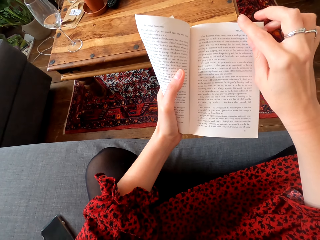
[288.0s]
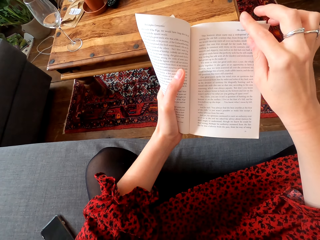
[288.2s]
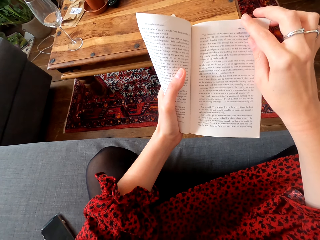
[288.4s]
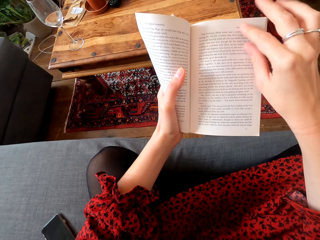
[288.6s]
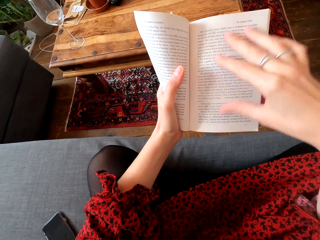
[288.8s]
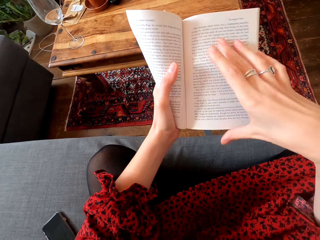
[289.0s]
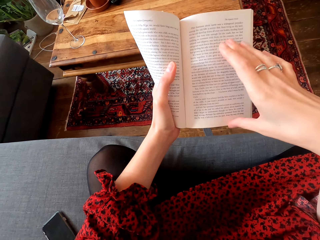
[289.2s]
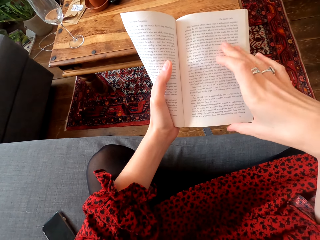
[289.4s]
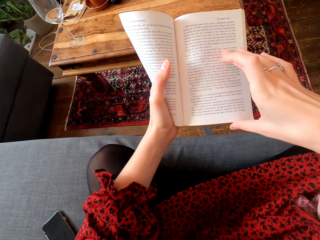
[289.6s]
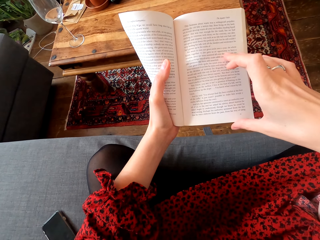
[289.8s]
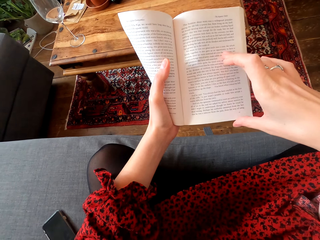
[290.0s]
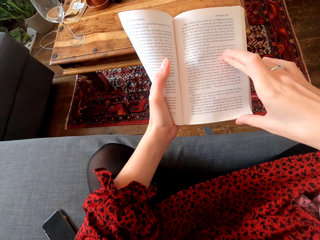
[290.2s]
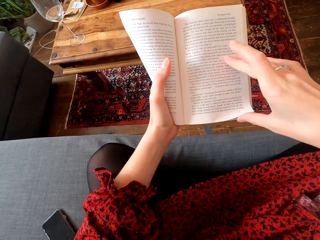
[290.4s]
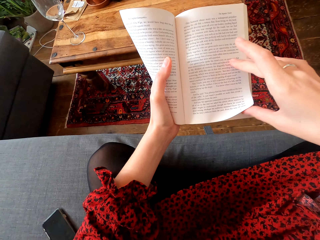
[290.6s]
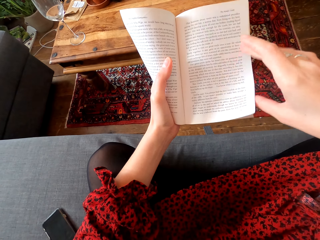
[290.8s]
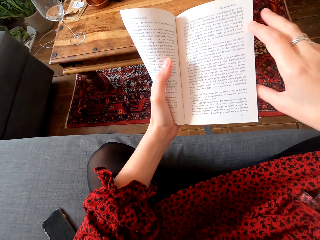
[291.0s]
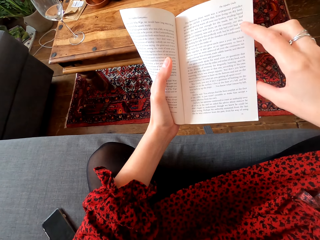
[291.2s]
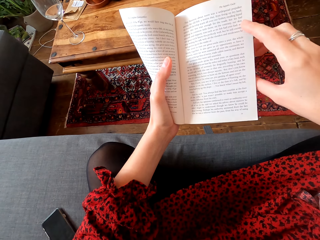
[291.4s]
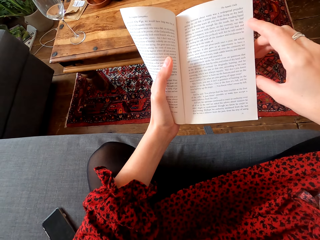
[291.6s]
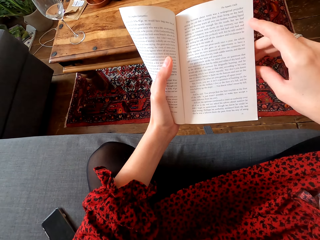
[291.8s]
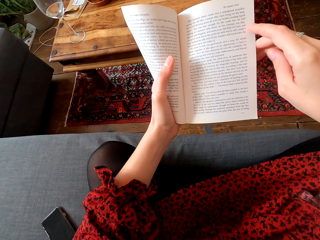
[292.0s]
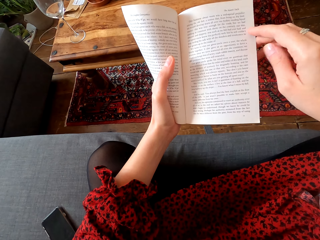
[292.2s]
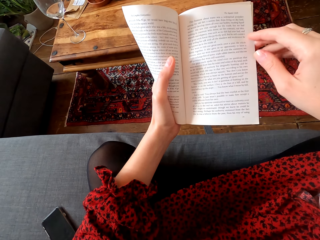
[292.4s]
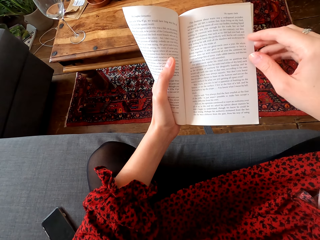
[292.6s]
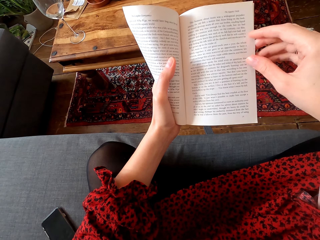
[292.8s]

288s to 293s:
The camera wearer touches the page with the right hand.

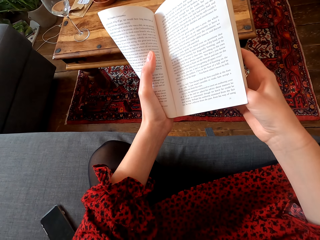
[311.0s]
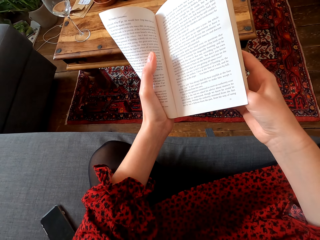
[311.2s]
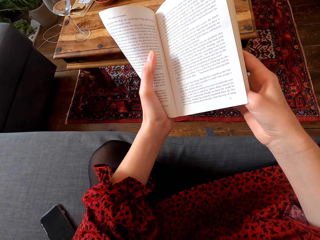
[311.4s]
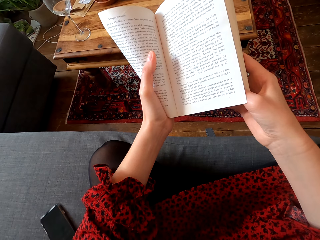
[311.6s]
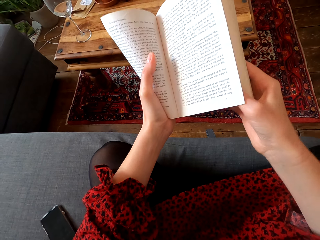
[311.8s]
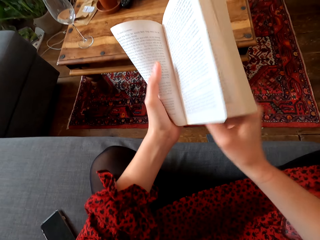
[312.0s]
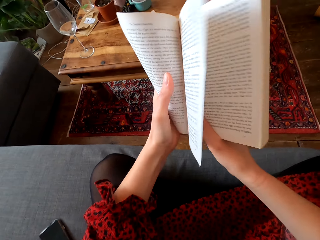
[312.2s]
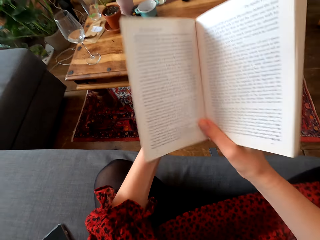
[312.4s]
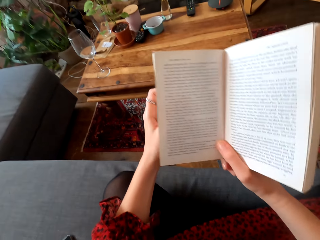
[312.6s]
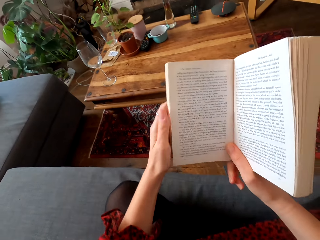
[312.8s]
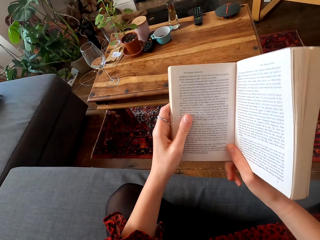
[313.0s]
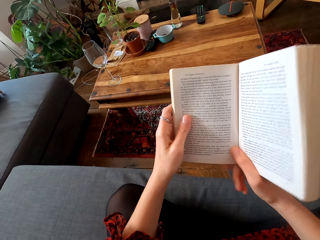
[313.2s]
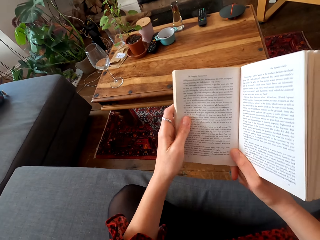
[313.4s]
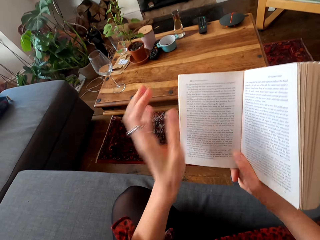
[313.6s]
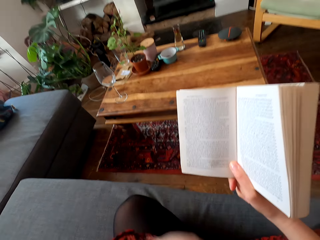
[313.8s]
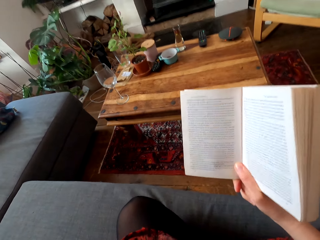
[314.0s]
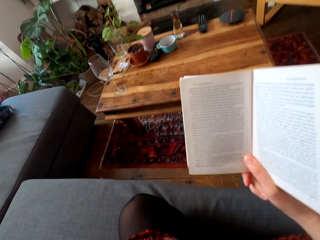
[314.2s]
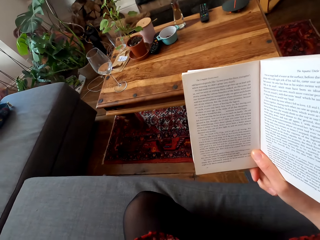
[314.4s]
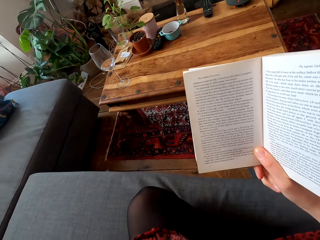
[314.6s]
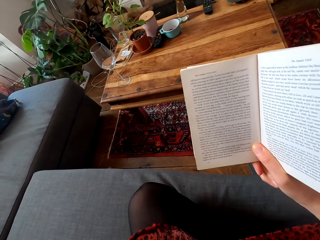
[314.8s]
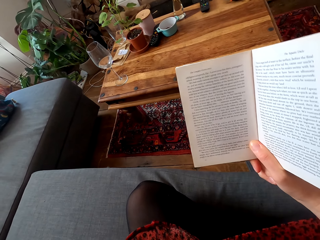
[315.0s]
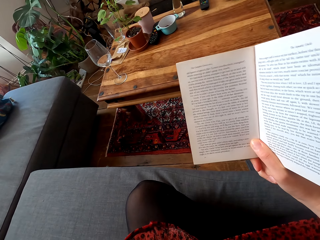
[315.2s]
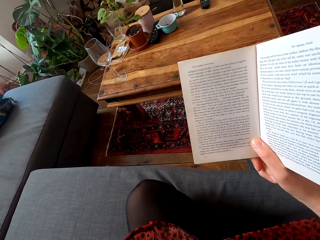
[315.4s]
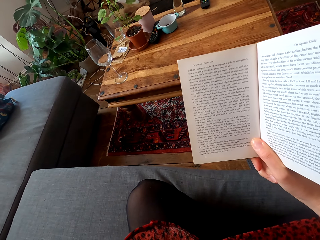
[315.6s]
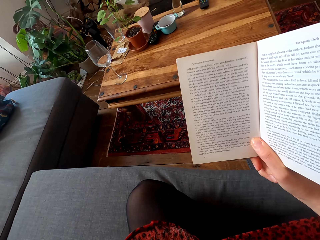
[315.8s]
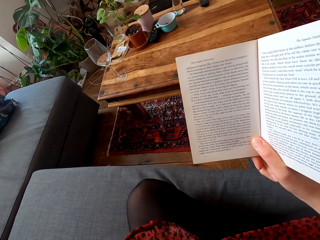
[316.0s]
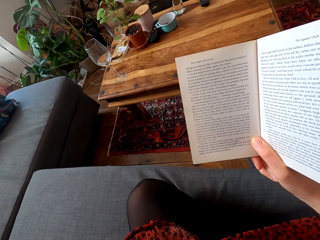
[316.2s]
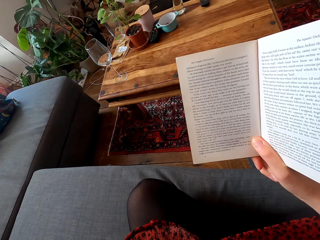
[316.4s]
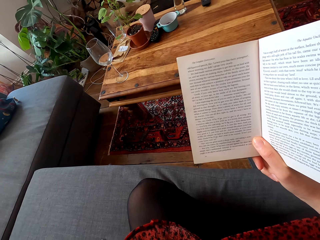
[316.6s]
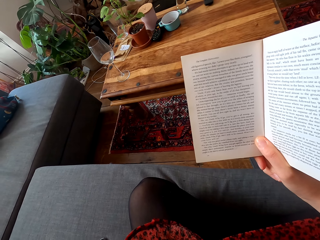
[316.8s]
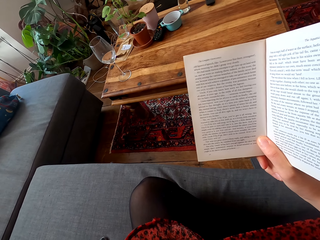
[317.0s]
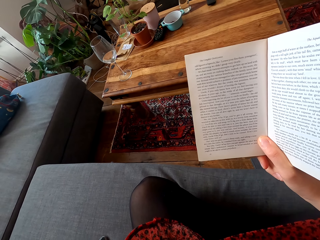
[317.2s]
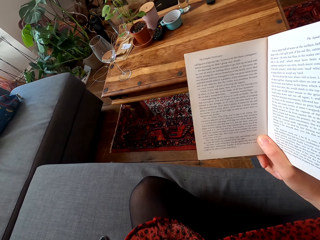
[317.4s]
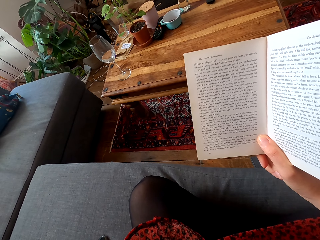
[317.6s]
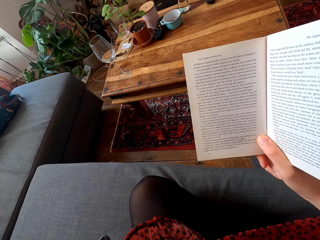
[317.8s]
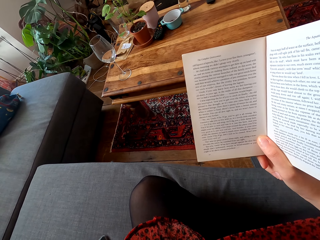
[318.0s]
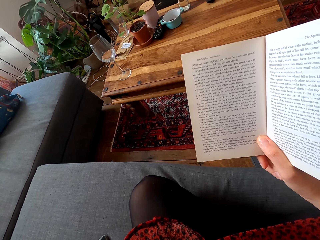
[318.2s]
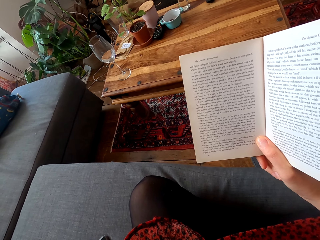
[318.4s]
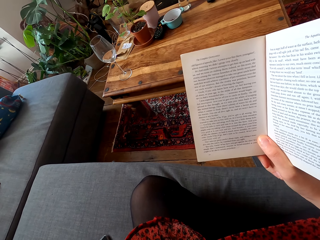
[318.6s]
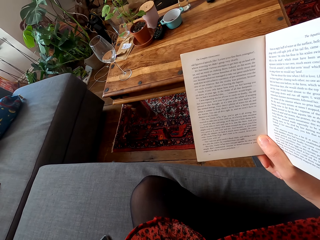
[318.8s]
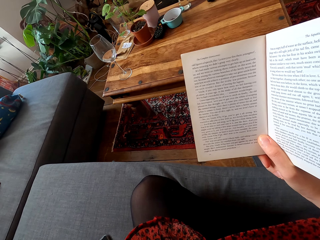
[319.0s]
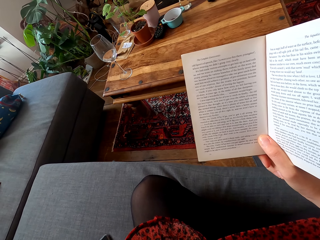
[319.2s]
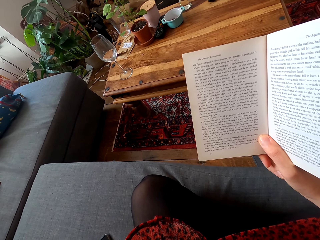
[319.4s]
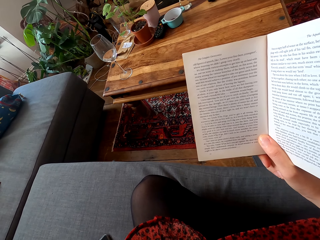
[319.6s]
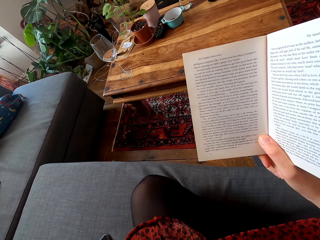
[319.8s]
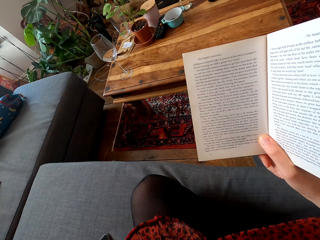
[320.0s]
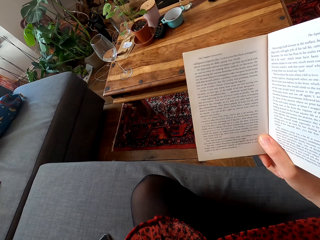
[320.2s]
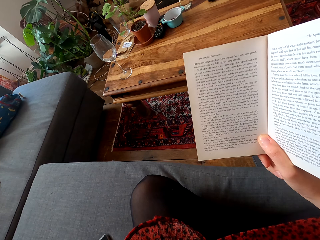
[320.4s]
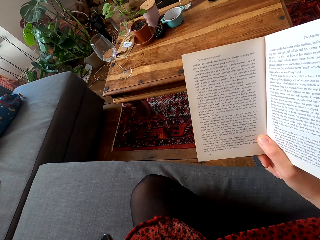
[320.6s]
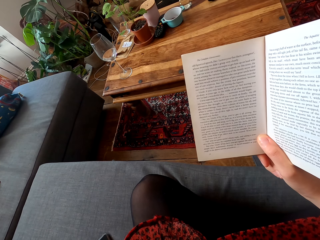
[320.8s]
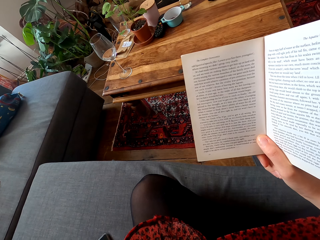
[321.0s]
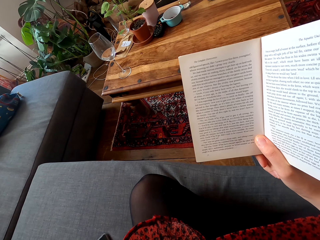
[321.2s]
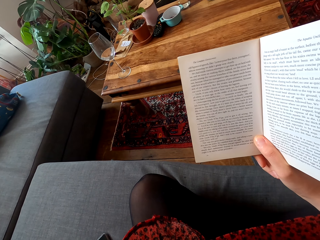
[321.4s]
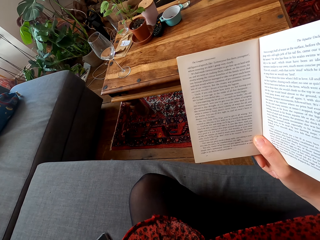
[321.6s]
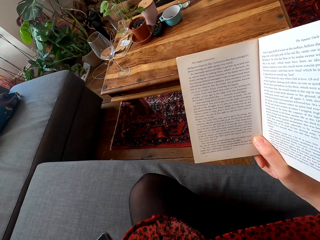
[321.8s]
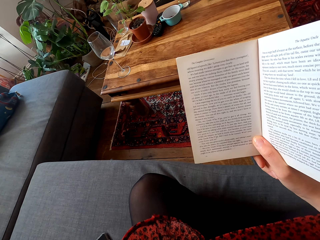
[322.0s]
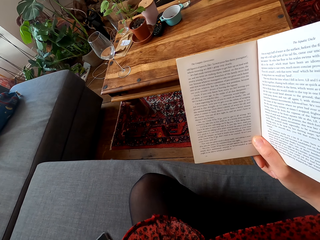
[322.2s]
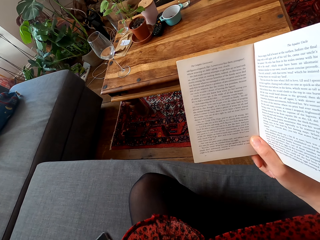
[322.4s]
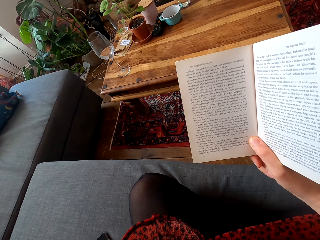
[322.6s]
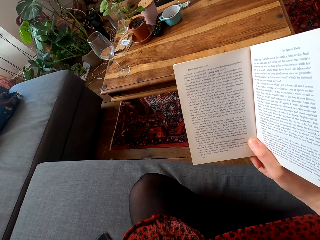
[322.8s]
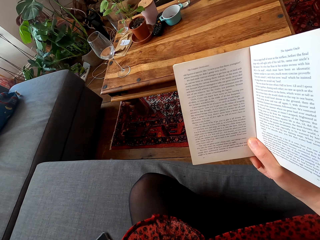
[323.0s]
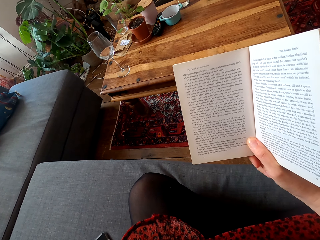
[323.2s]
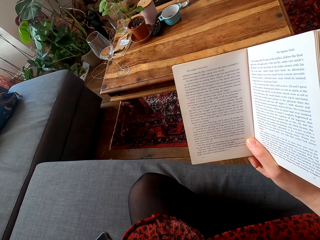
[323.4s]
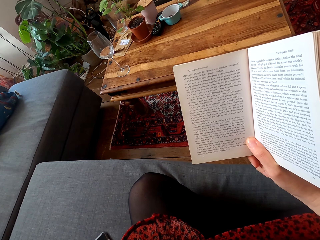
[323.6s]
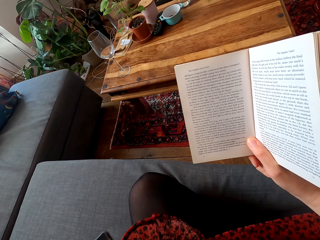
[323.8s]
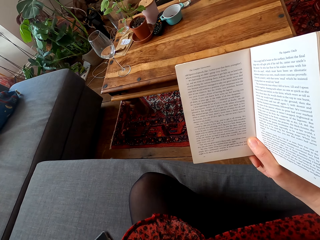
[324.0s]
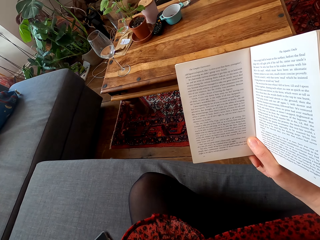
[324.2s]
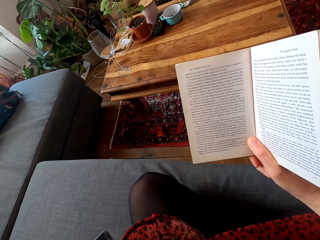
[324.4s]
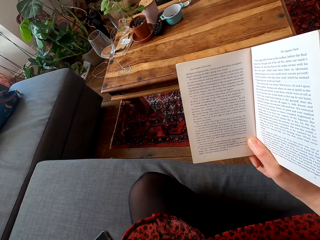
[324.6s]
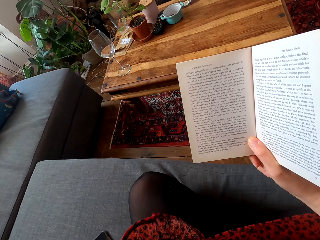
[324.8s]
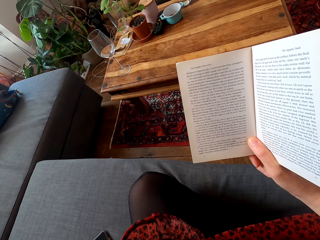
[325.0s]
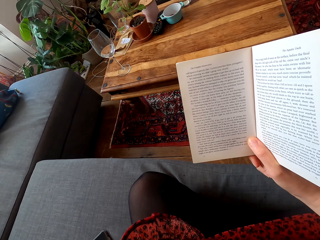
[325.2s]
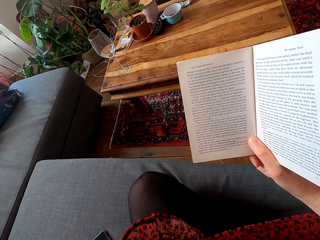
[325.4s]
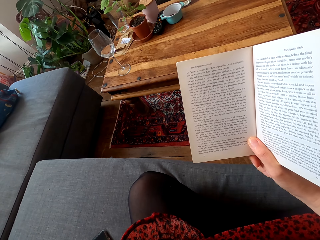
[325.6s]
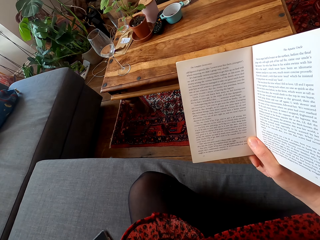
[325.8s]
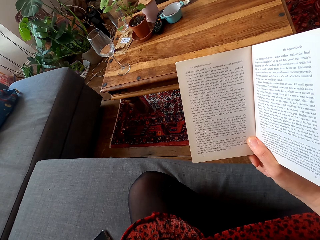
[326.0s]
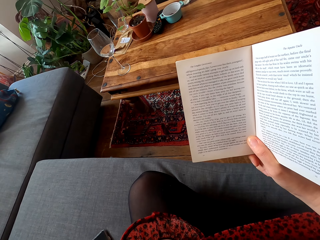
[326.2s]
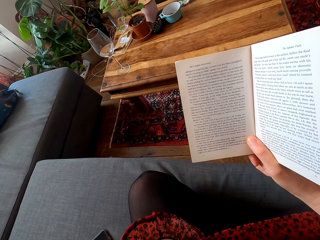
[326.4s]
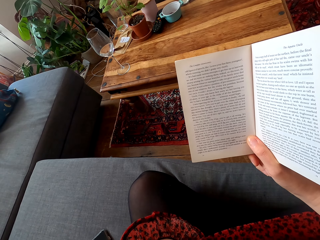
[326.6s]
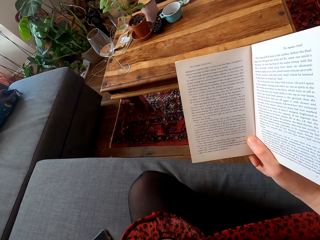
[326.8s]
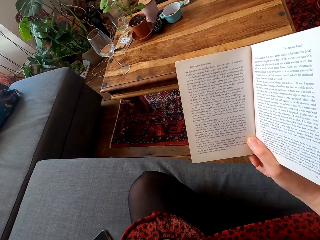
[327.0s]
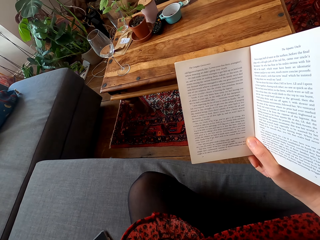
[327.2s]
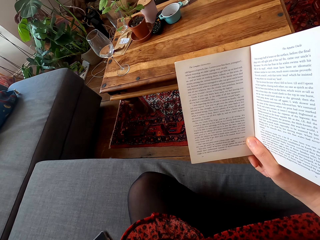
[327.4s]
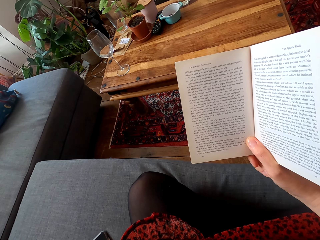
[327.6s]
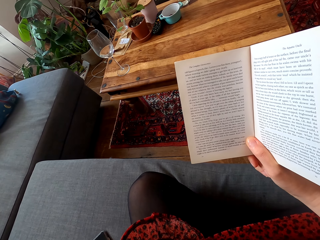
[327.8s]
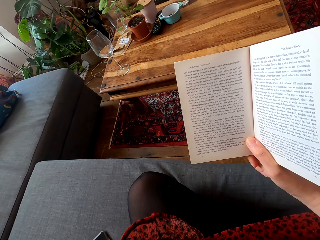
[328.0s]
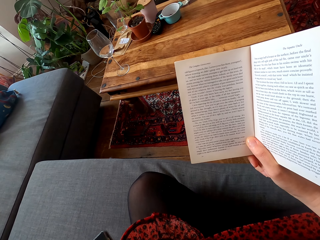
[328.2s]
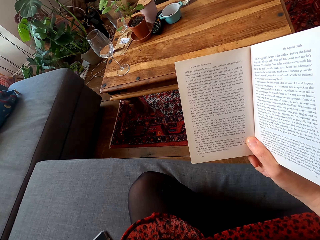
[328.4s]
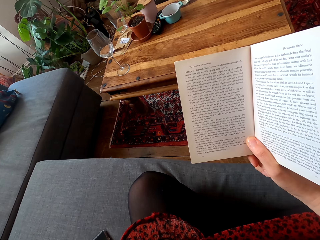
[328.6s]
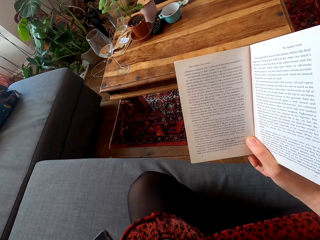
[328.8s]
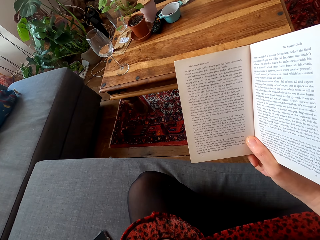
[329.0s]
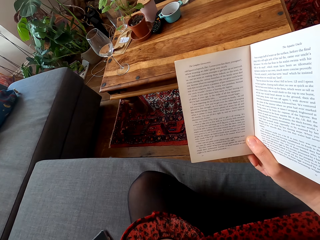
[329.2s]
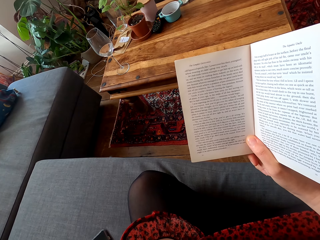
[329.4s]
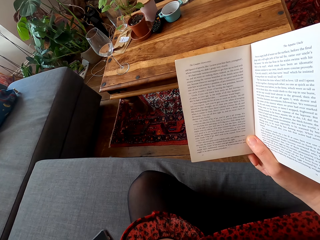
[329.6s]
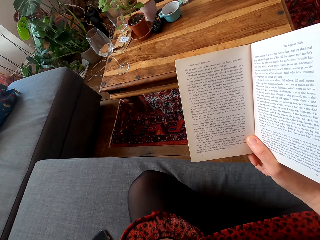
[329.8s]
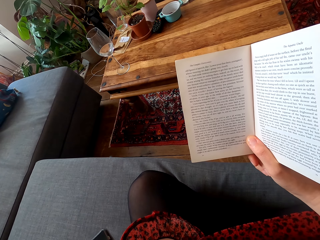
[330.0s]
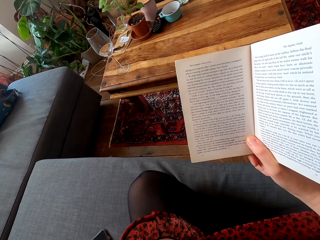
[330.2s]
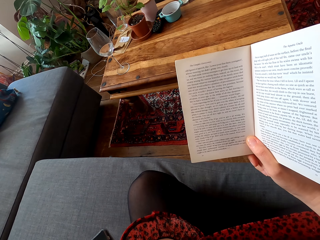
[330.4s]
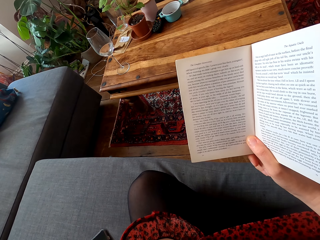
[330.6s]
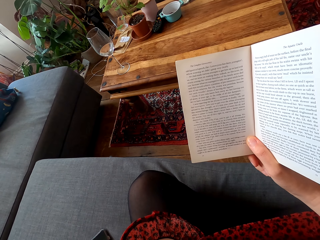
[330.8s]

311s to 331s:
The camera wearer flips the page of the book with the right hand. They touch the face with the left hand. They do something. They read the book.
